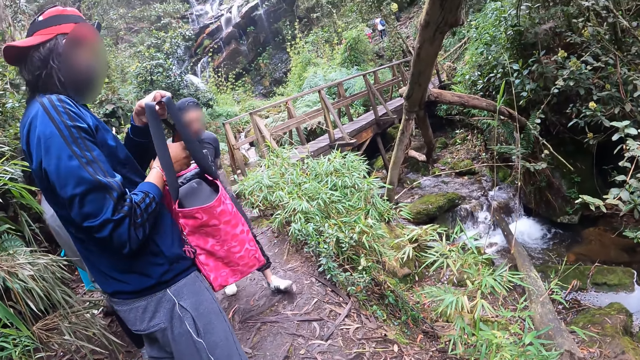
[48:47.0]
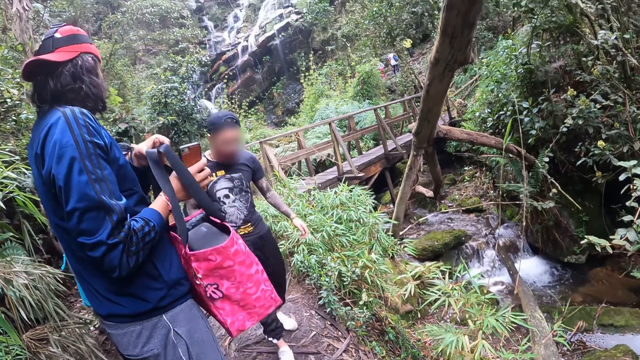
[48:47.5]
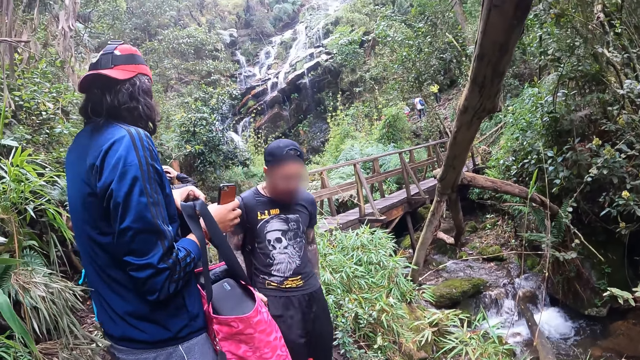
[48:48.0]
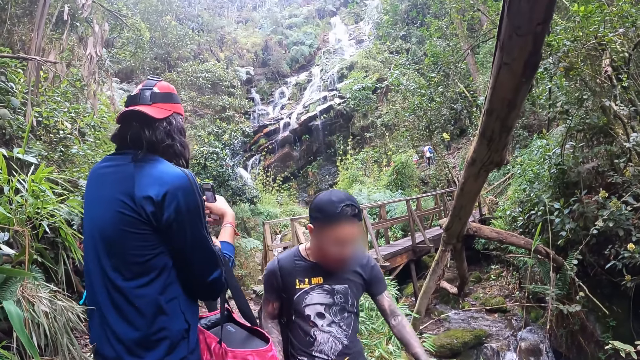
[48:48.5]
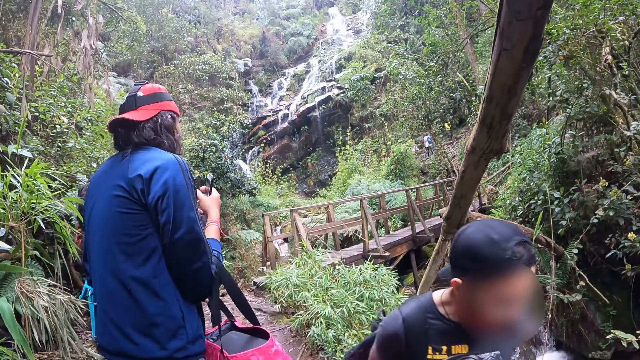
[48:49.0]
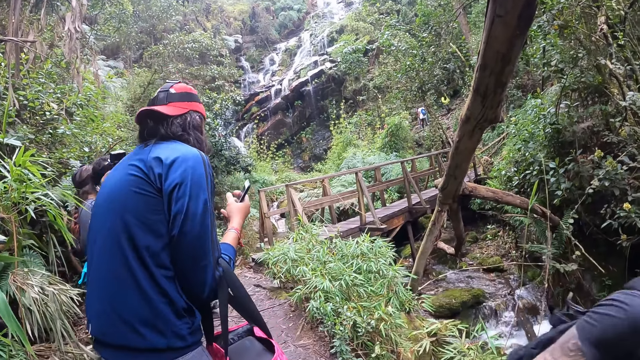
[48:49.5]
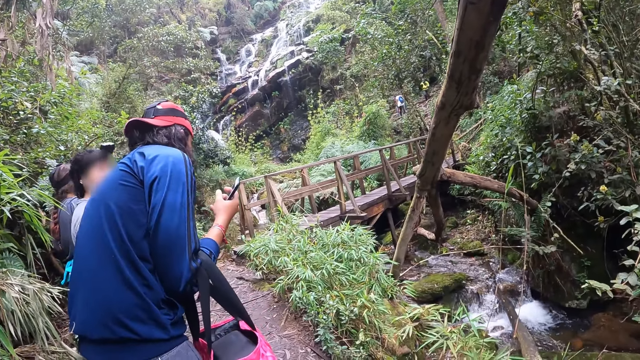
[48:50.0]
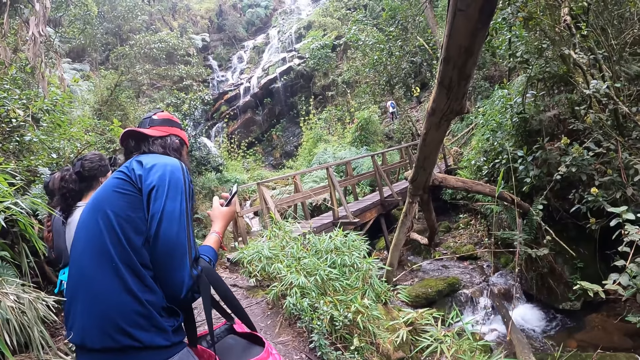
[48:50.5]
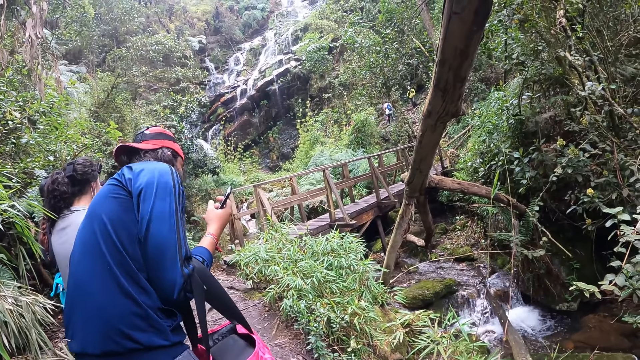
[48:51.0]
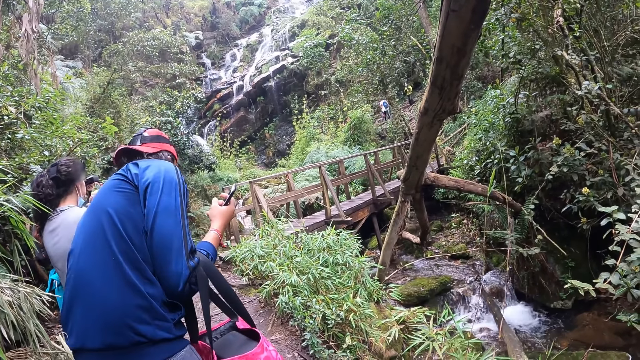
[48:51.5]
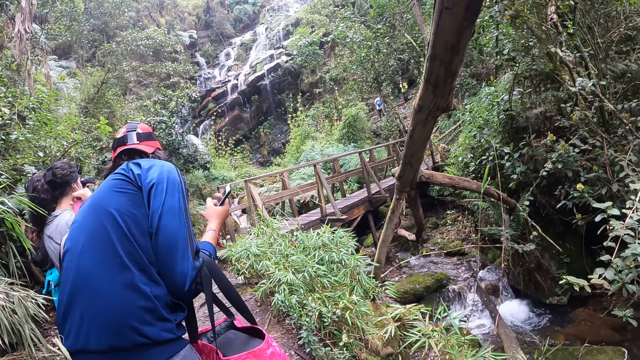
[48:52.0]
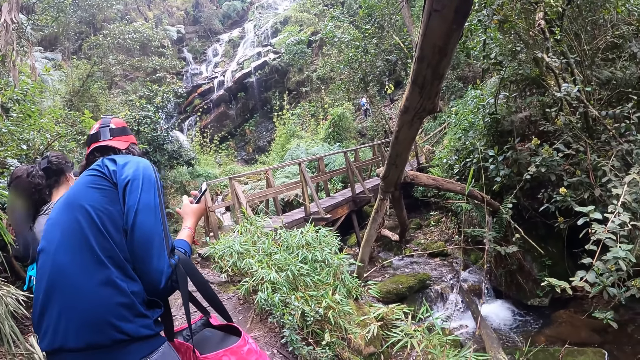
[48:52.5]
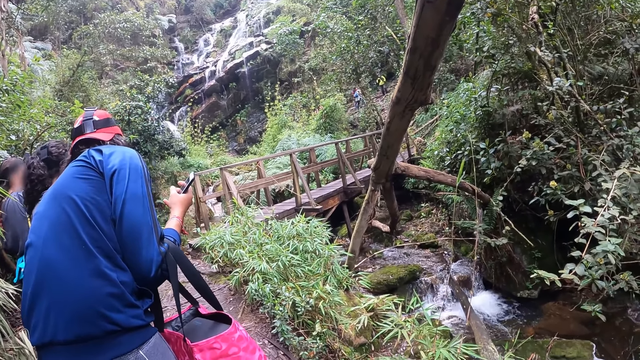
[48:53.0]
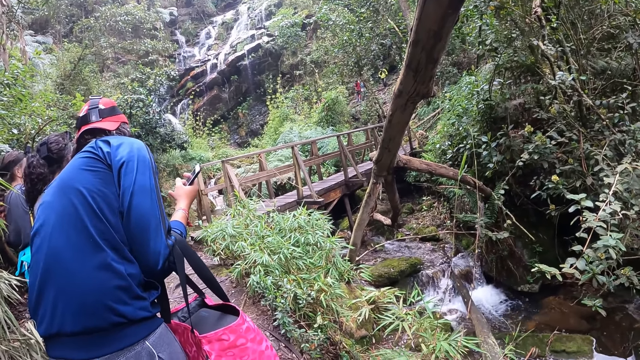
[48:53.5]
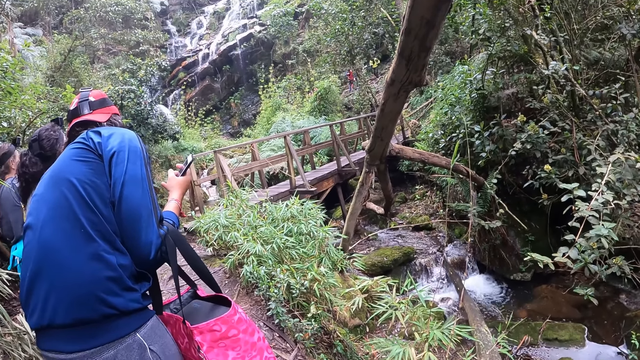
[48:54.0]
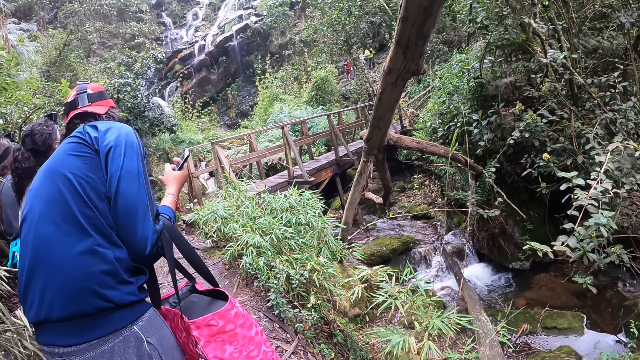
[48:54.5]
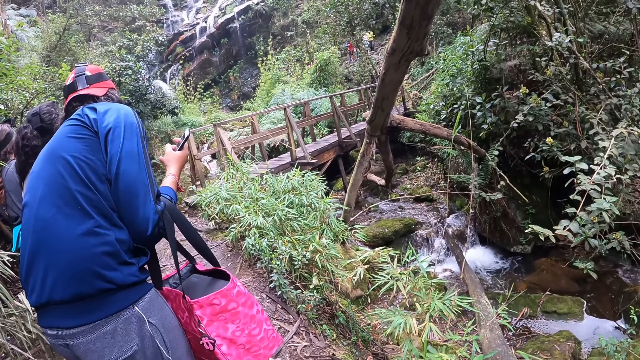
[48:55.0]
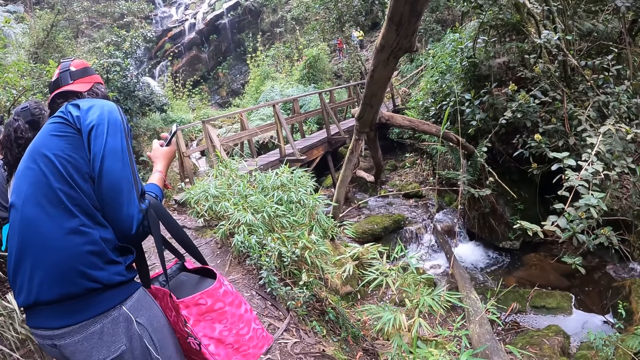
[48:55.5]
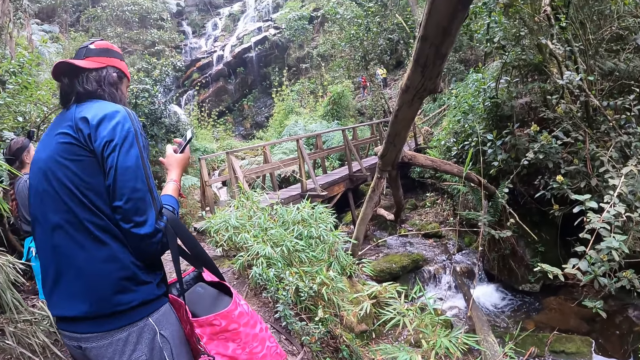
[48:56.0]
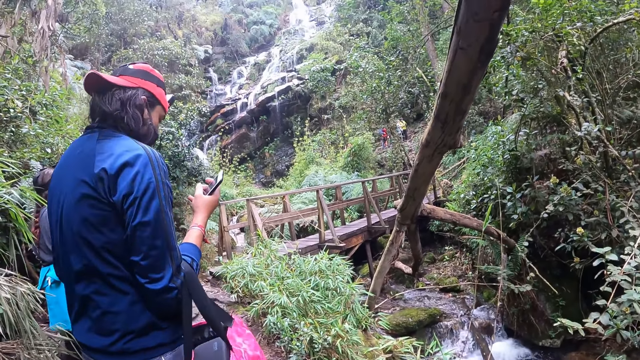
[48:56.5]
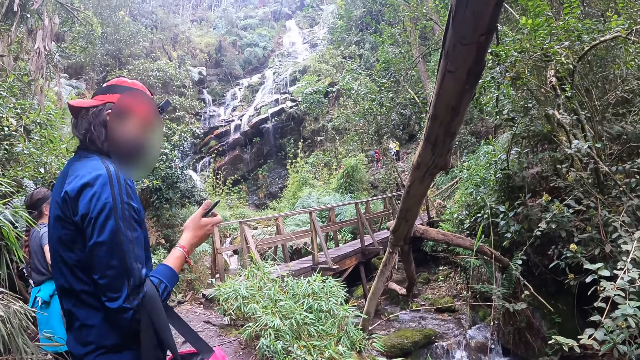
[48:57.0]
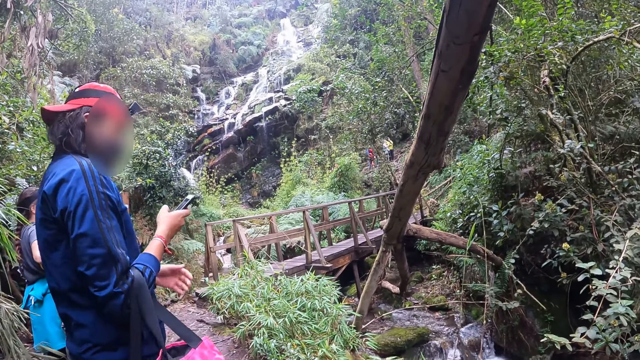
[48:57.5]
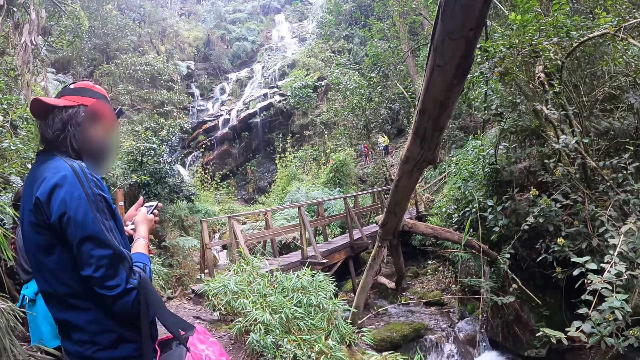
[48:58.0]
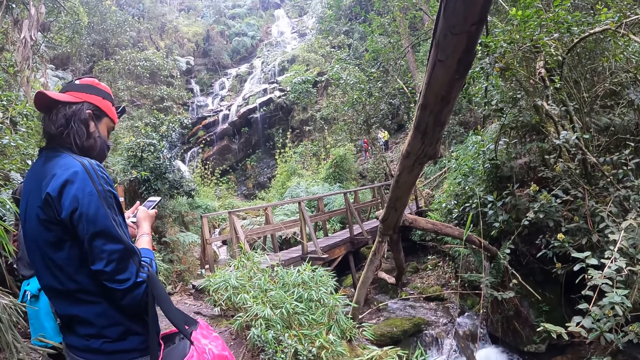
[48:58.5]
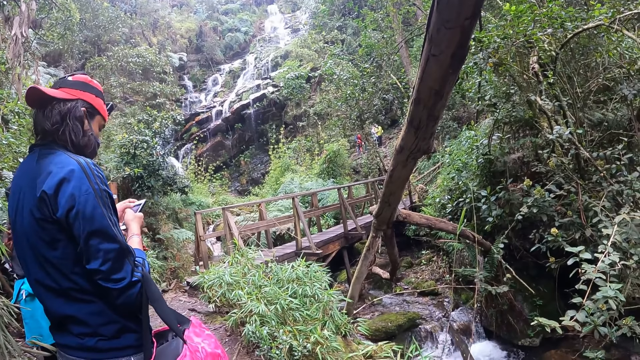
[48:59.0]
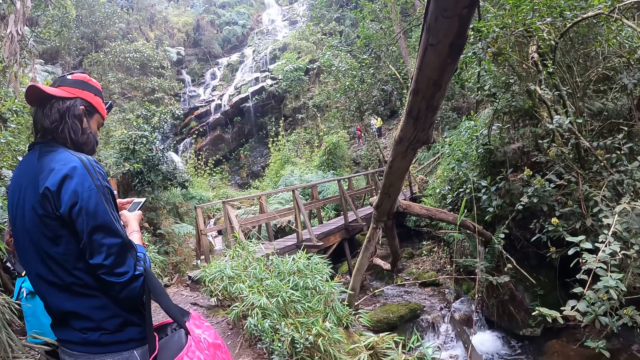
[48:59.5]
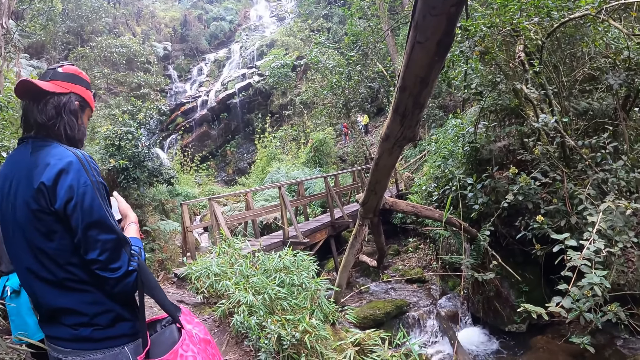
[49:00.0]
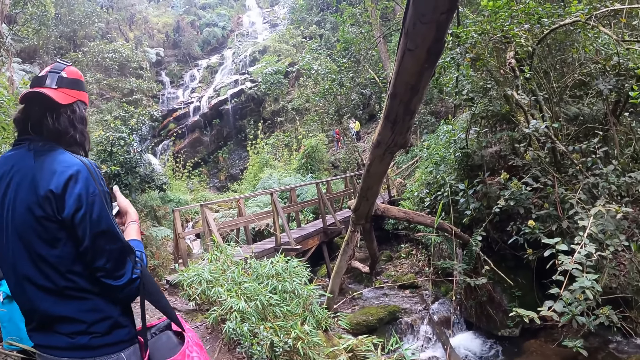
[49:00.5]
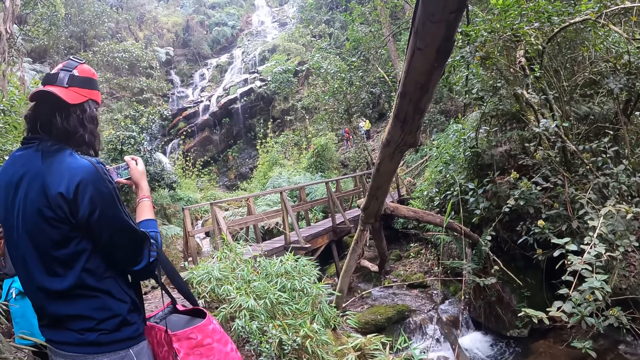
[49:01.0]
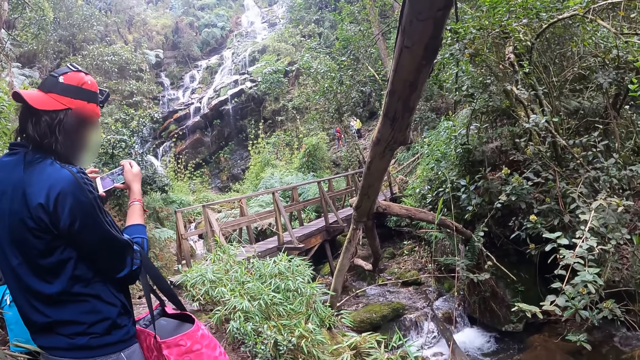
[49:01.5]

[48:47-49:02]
The man adjusts the bag in his right hand. The man interacts with the woman. The camera wearer looks at the waterfall. The man operates the mobile phone with his hands.

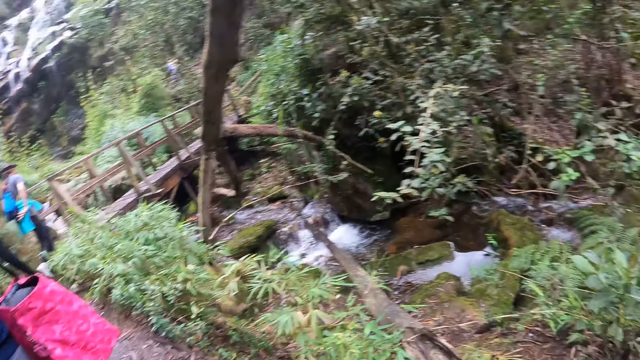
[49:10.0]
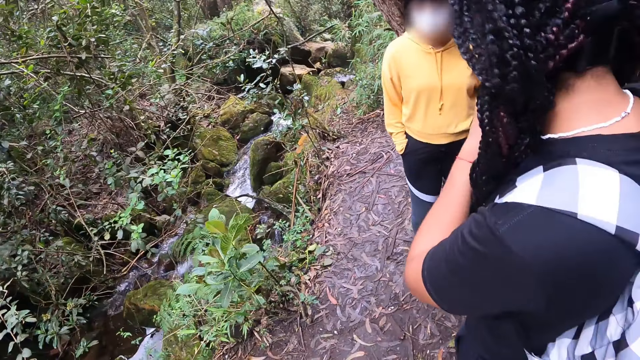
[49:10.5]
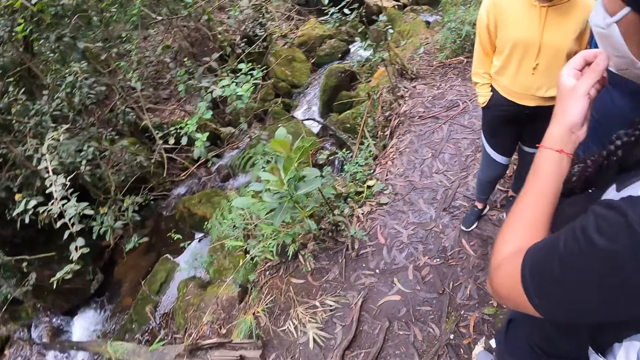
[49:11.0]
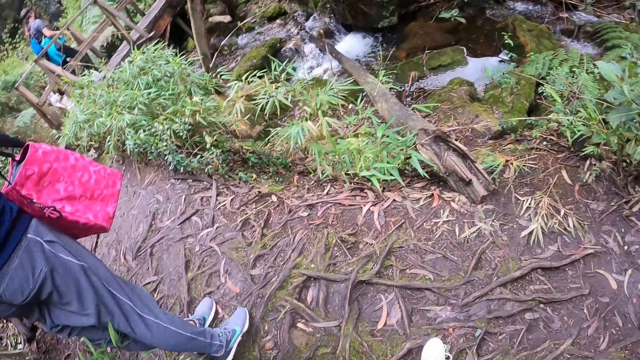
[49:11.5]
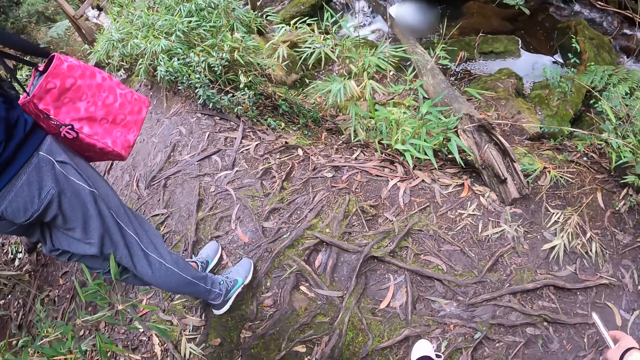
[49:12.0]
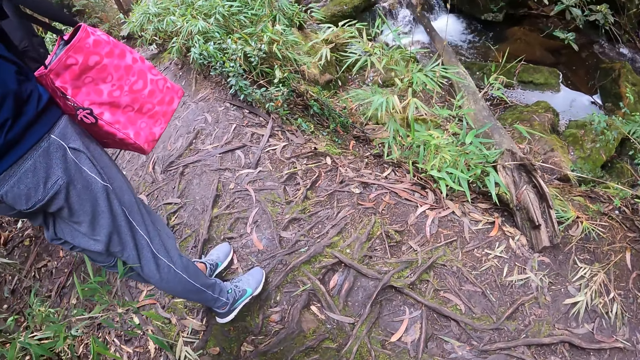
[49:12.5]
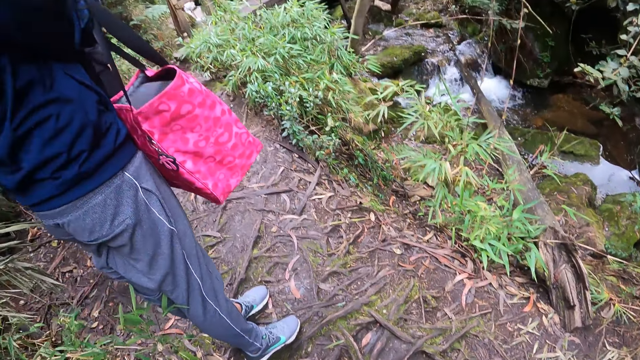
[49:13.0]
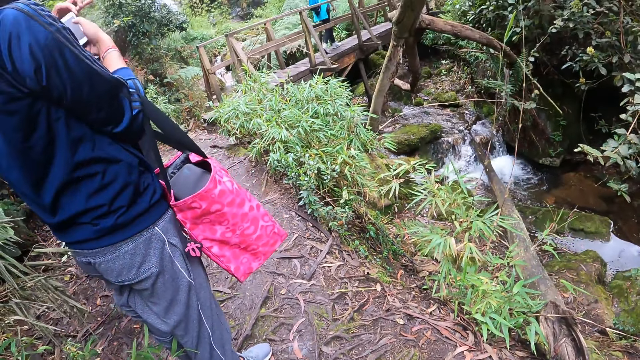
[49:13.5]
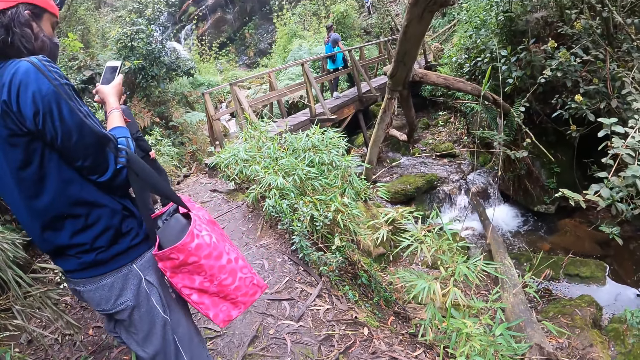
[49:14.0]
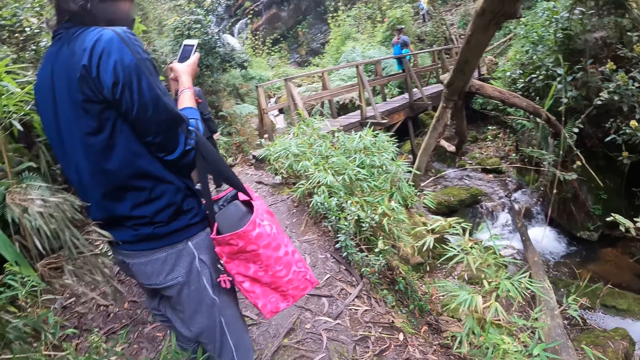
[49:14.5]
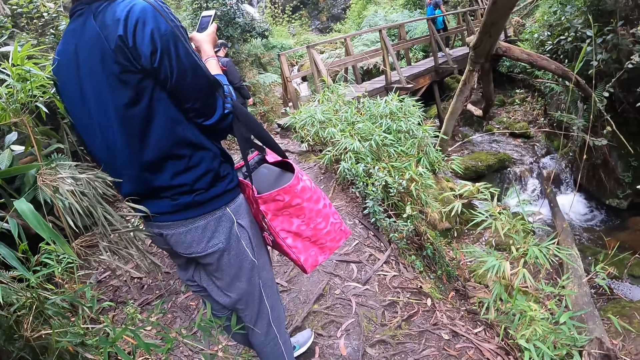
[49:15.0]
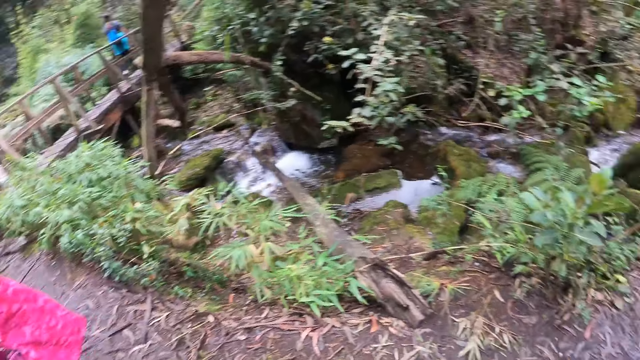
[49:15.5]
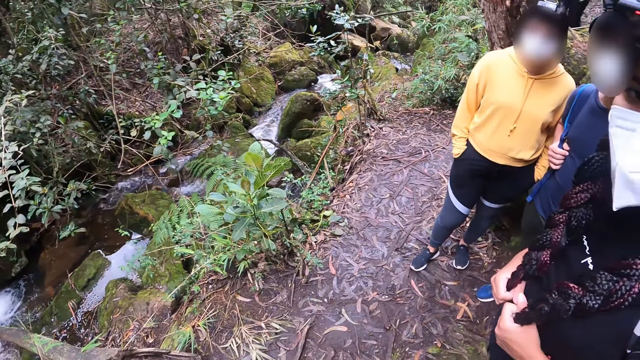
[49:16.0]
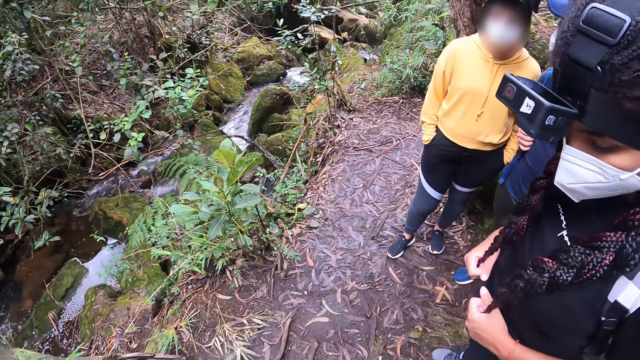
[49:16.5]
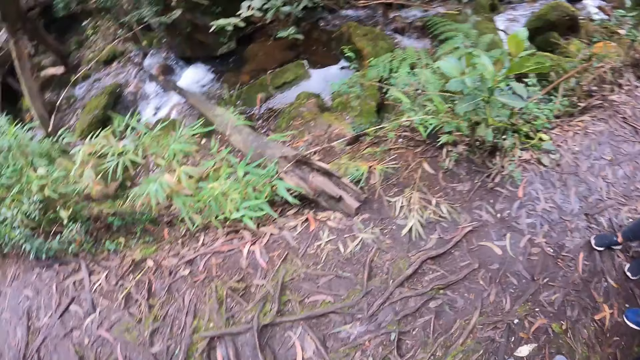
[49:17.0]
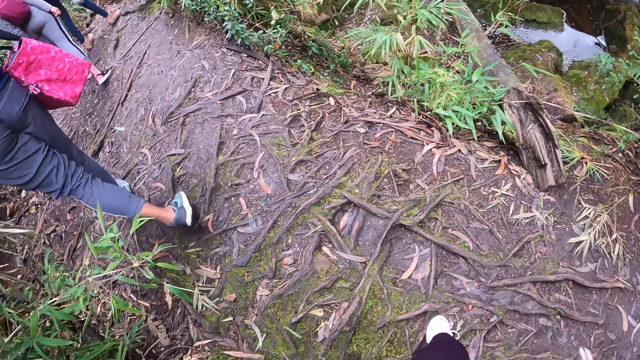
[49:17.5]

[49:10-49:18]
The camera wearer looks around.
